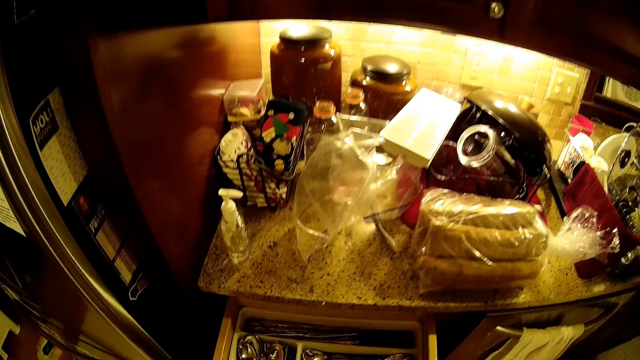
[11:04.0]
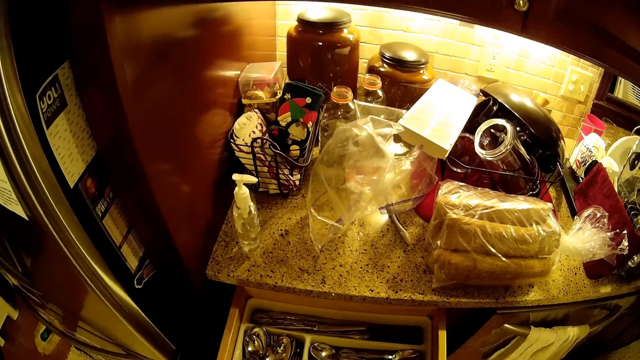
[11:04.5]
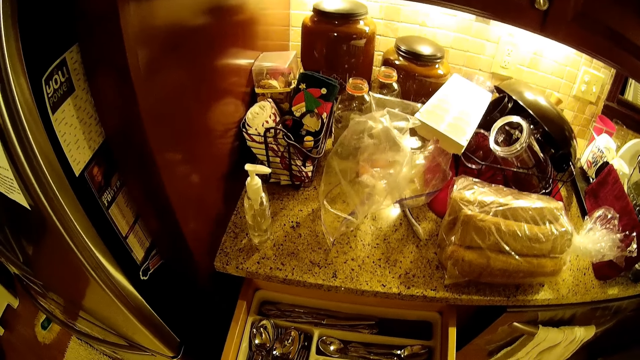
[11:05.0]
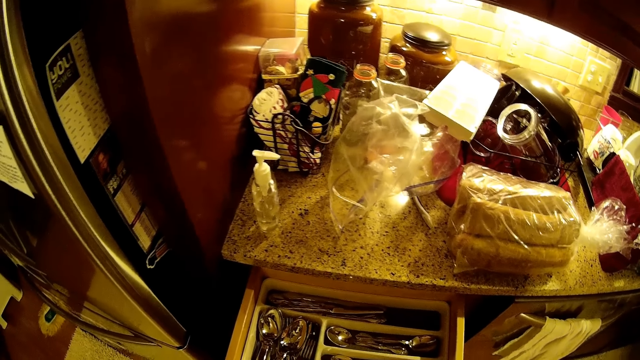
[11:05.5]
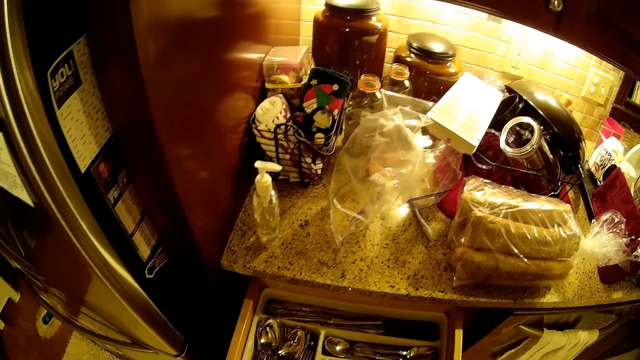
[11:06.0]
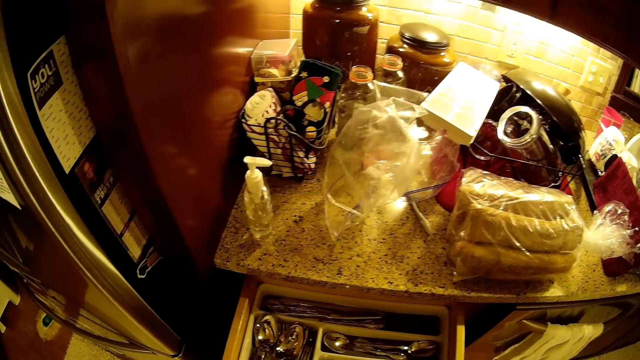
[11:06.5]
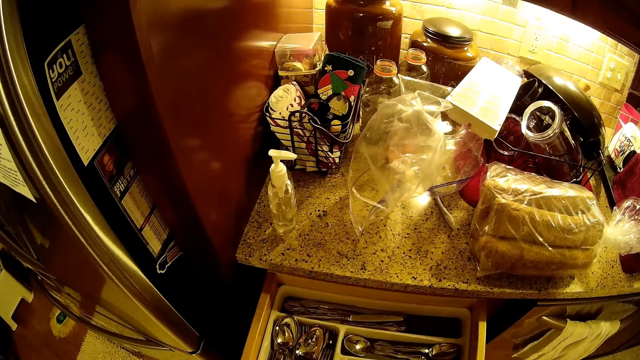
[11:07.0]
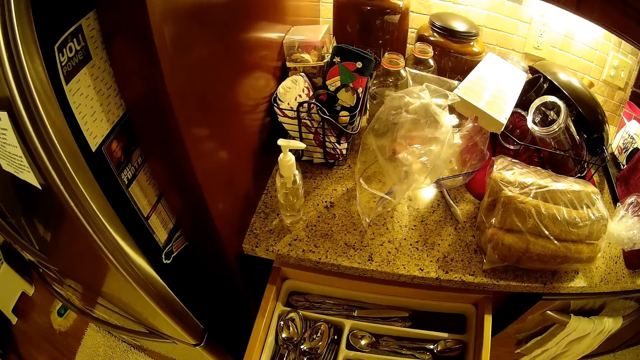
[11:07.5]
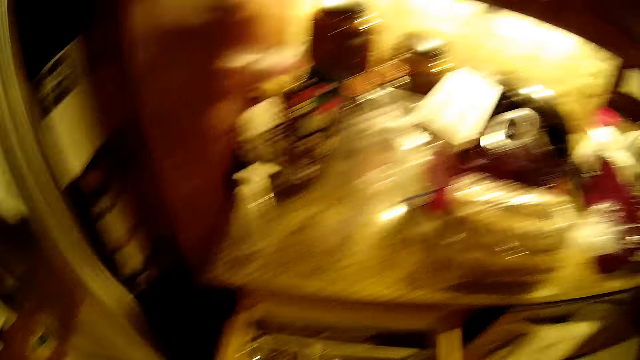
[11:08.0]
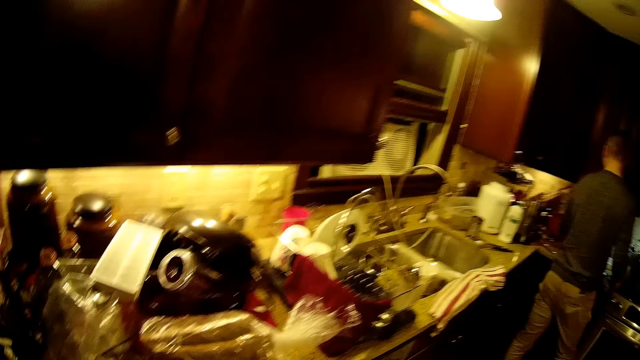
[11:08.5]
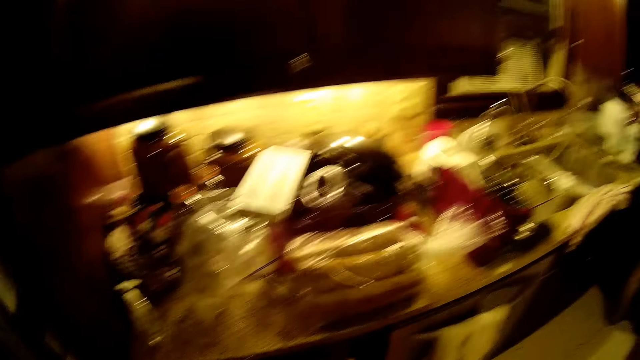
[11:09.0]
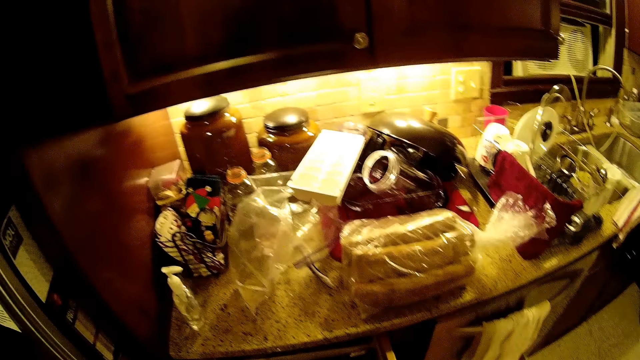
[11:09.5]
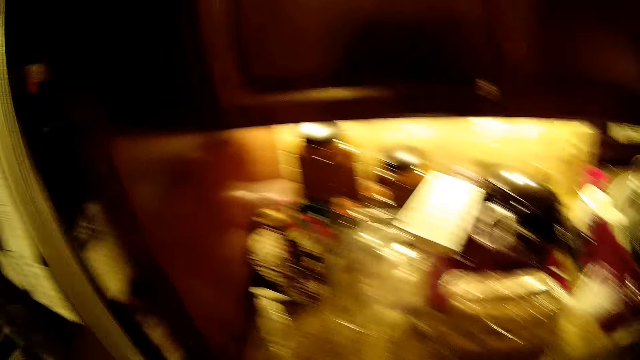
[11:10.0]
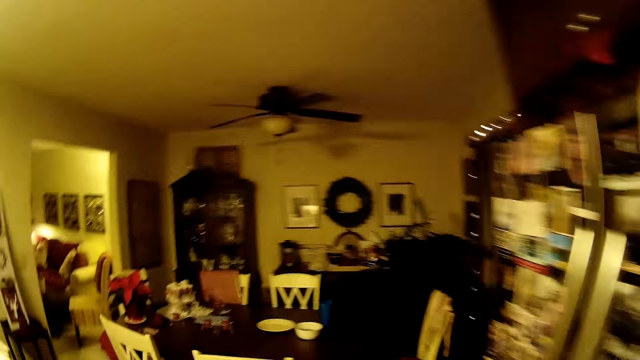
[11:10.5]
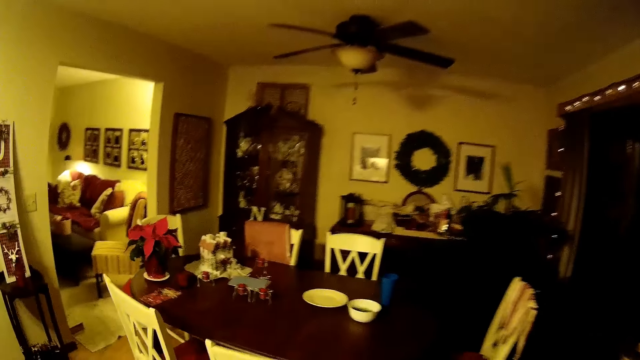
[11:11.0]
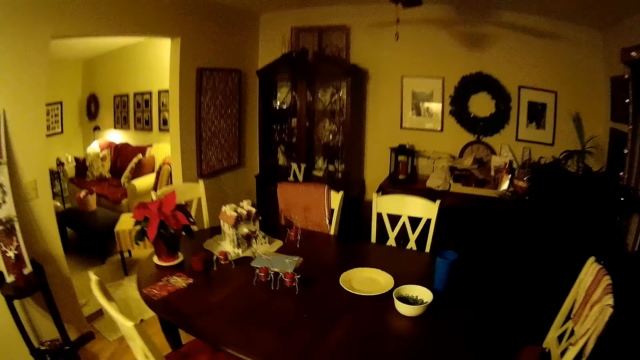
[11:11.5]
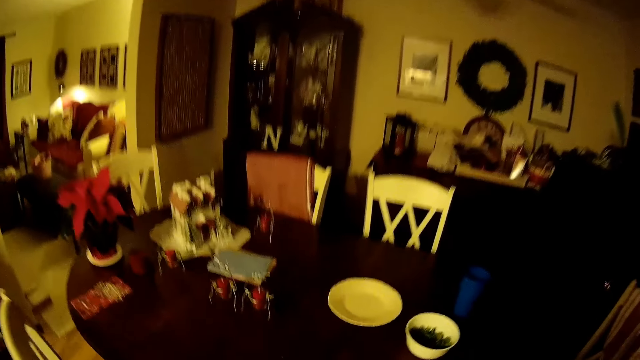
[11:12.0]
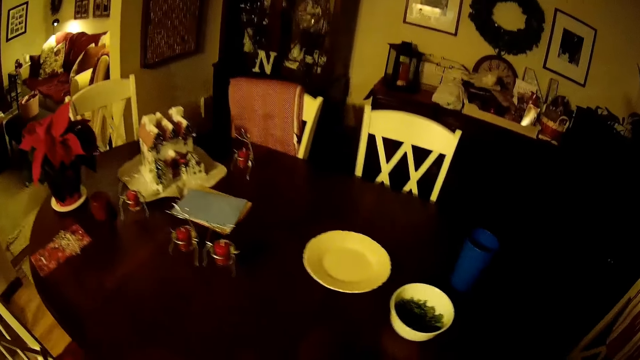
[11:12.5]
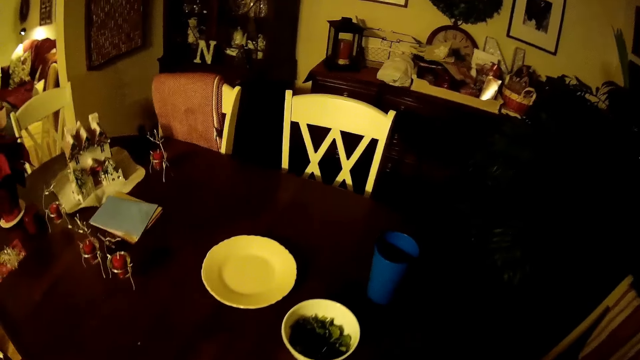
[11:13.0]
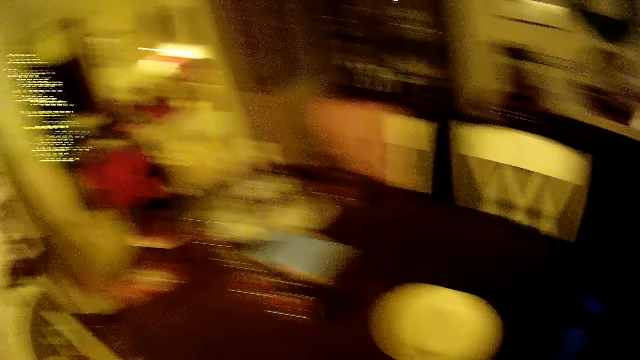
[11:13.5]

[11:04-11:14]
A person opens the kitchen cabinet. The camera wearer looks aside. The person stares in the room. The camera wearer moves to the dining table.

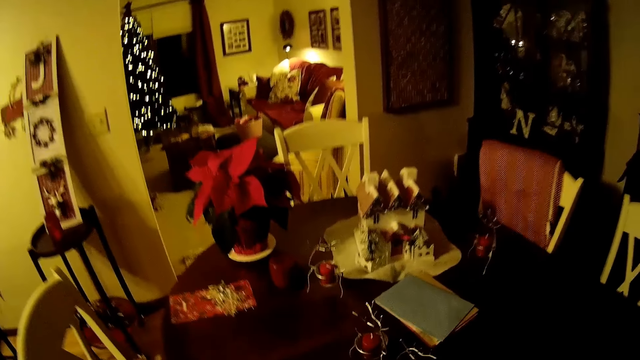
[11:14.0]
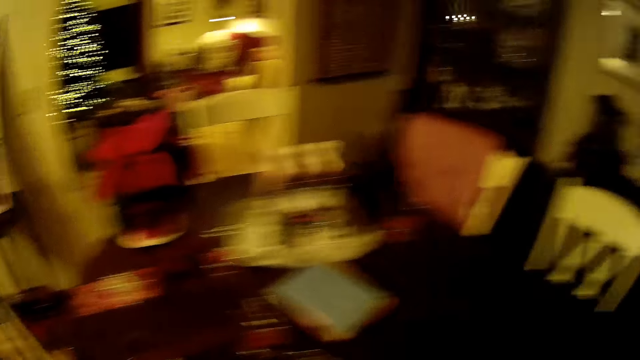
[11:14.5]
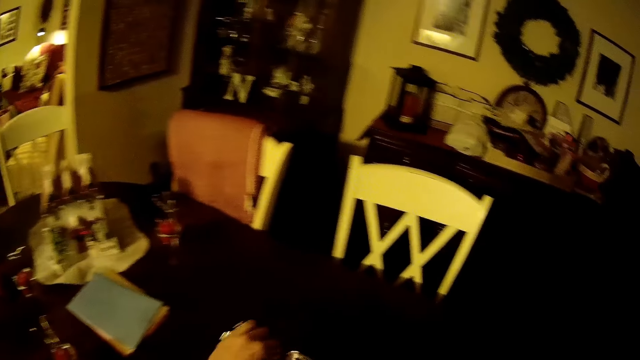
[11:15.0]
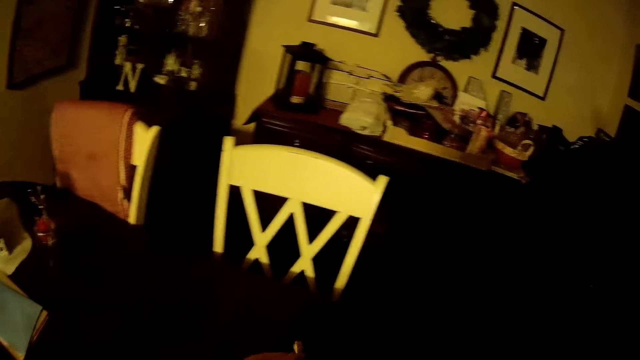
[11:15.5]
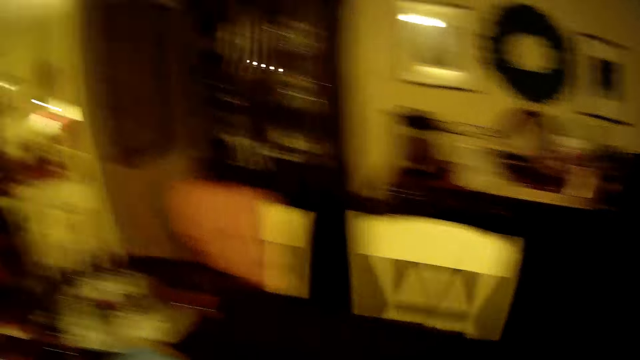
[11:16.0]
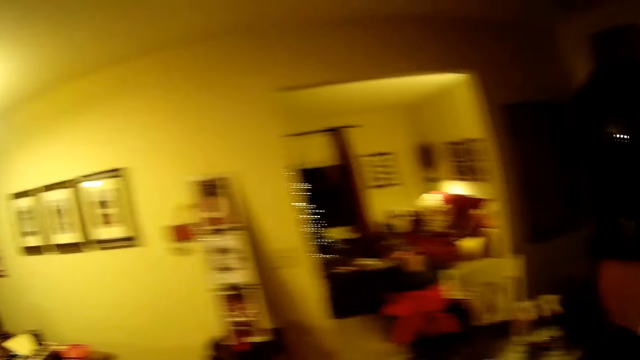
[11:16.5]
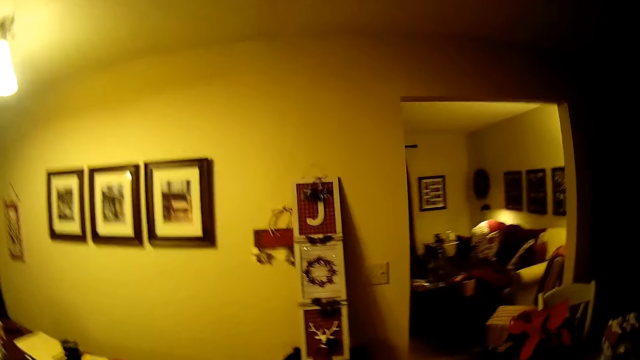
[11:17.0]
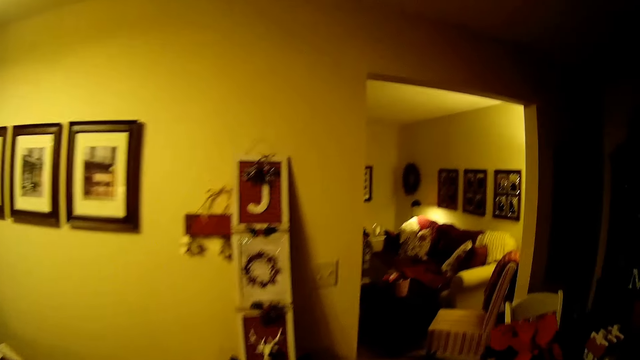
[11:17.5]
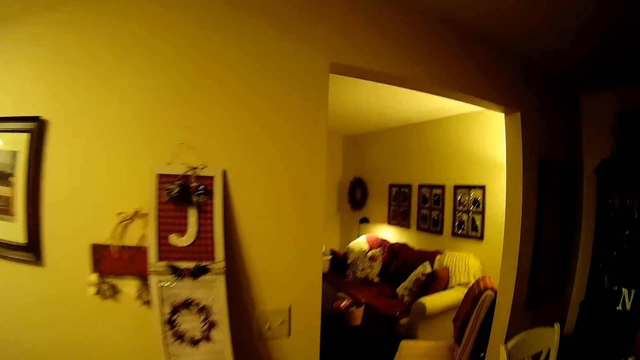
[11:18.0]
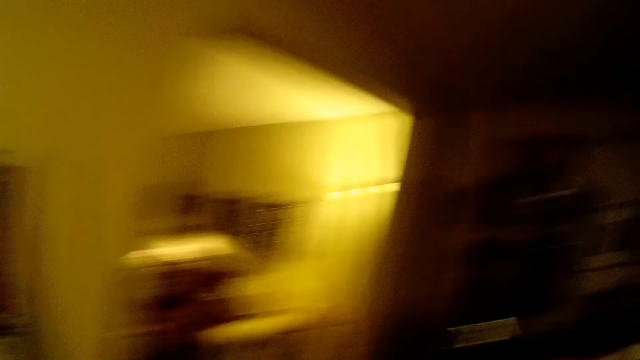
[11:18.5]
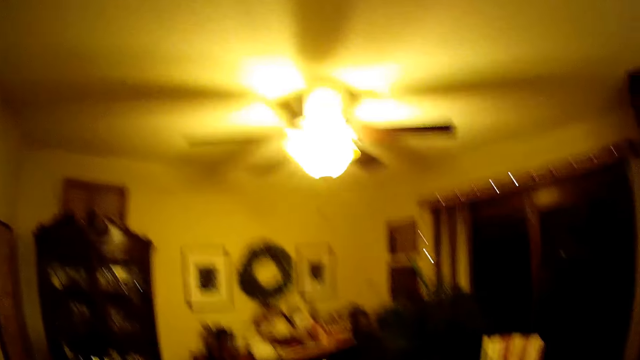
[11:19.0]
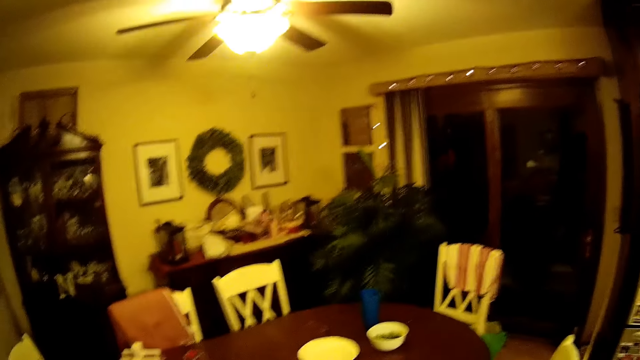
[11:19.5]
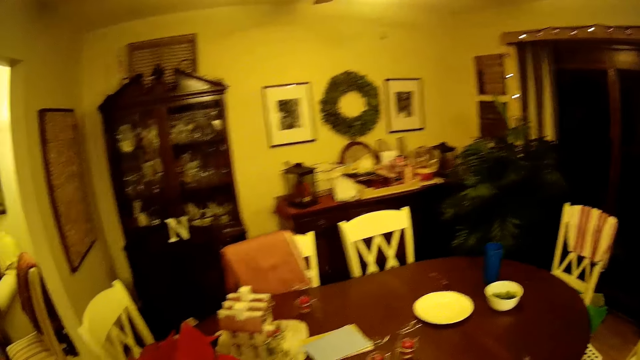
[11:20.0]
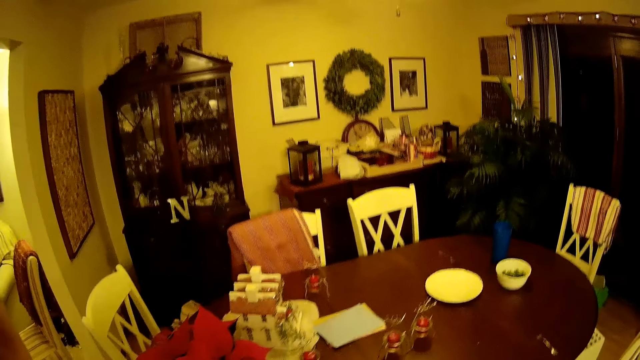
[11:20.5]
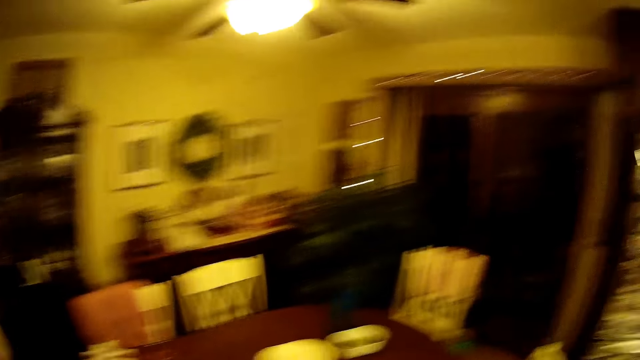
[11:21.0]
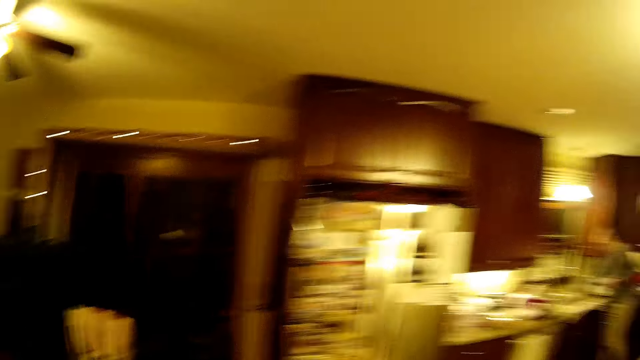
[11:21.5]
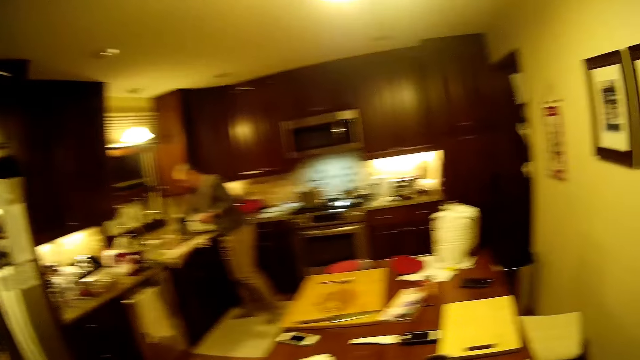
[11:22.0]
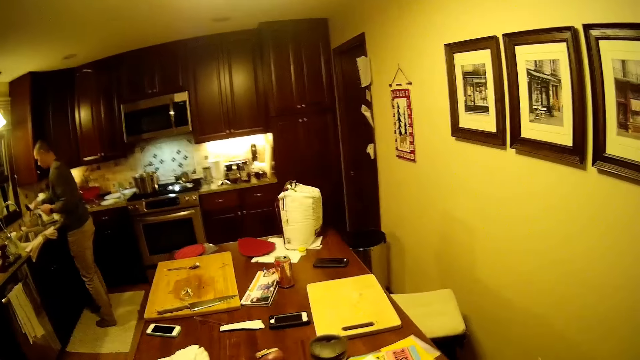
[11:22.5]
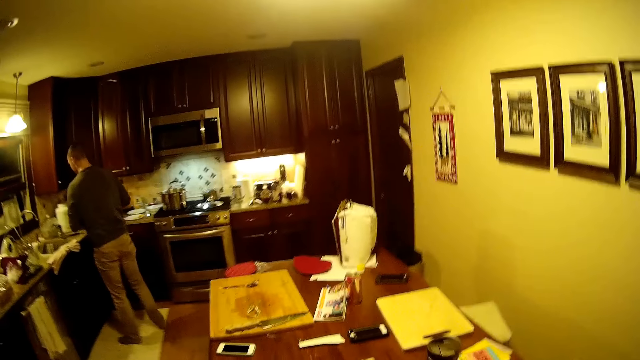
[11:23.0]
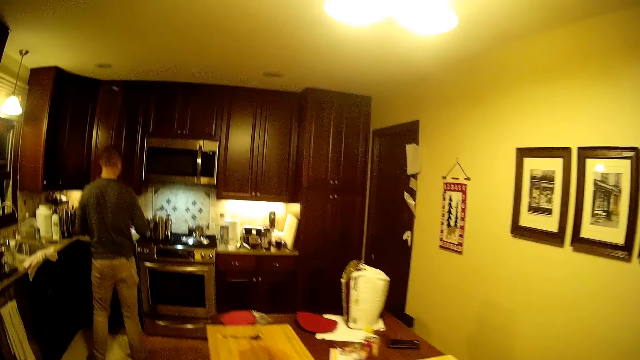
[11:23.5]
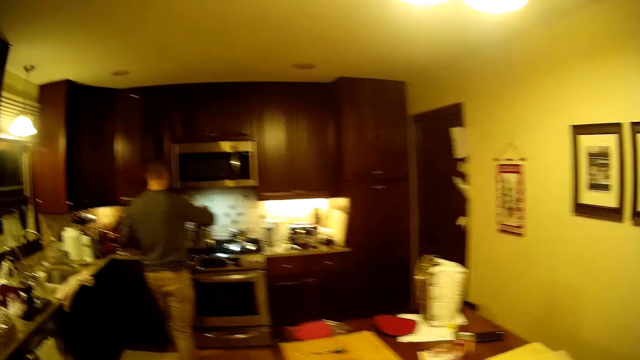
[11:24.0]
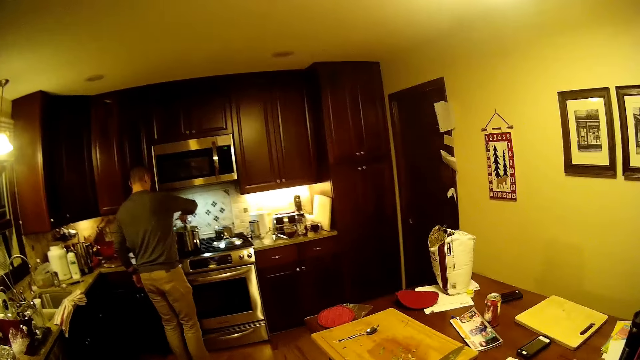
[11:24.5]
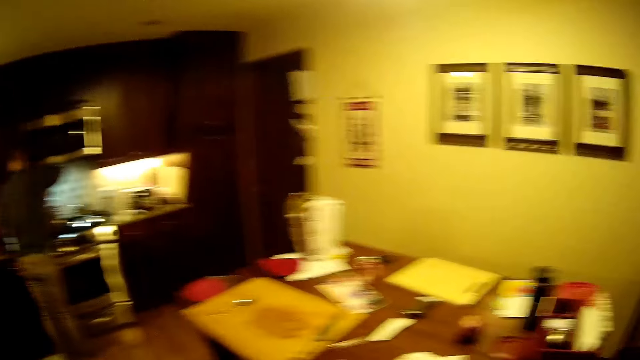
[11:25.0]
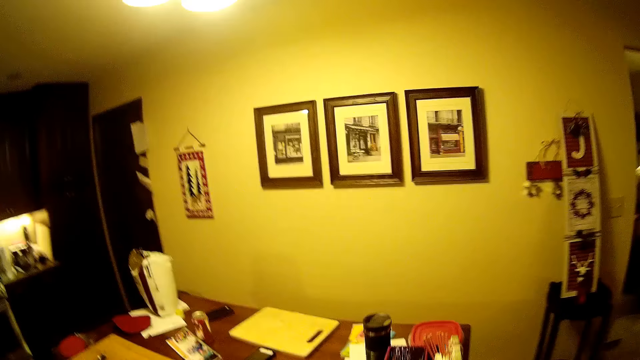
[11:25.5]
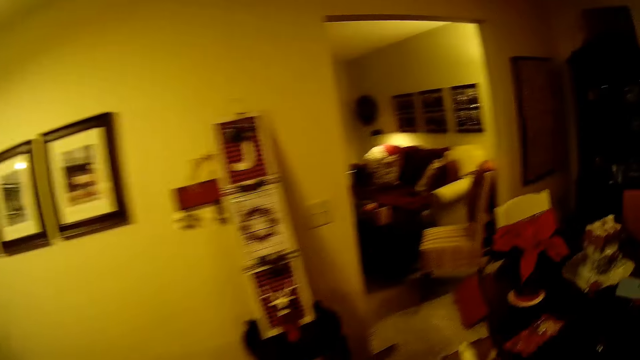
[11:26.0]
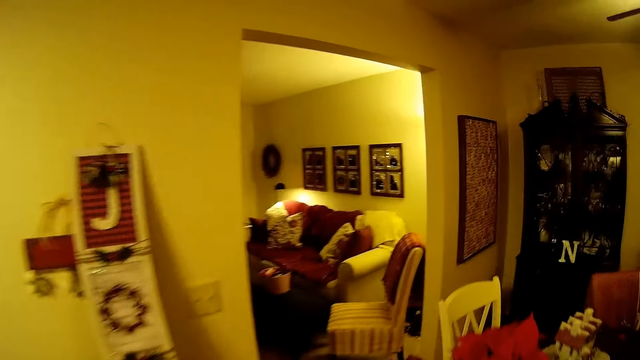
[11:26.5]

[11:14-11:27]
The camera wearer holds a spoon. They walk in the house. They stir food in the kitchen.
